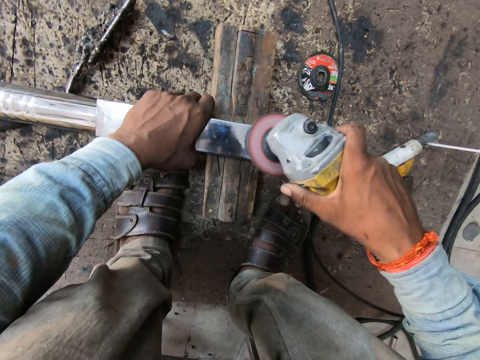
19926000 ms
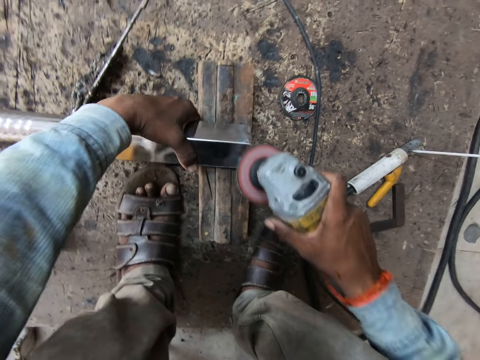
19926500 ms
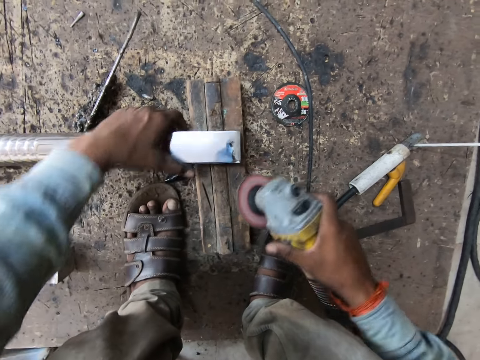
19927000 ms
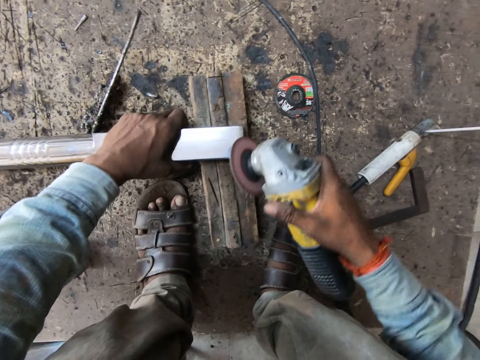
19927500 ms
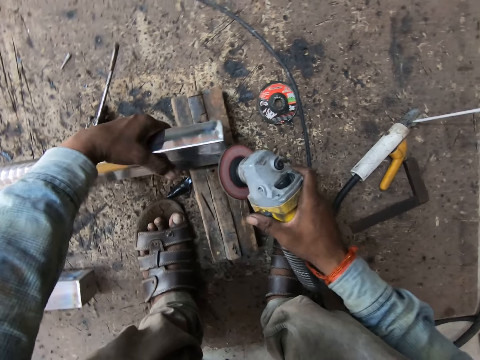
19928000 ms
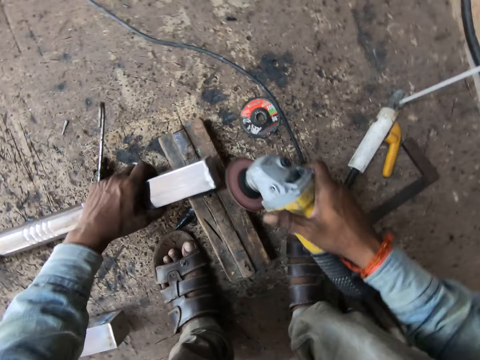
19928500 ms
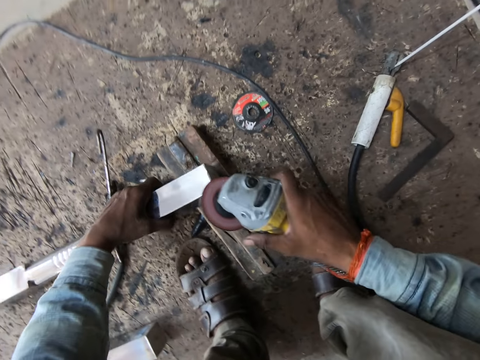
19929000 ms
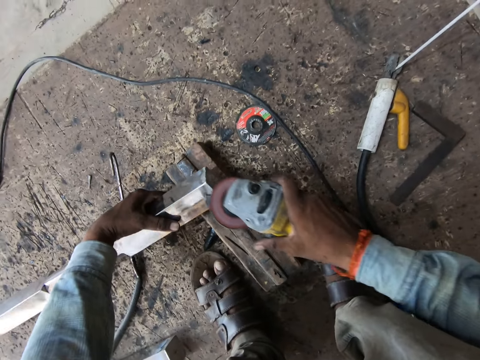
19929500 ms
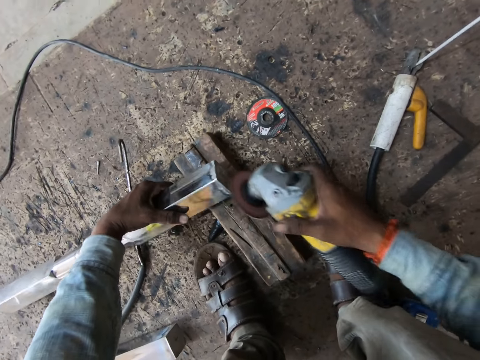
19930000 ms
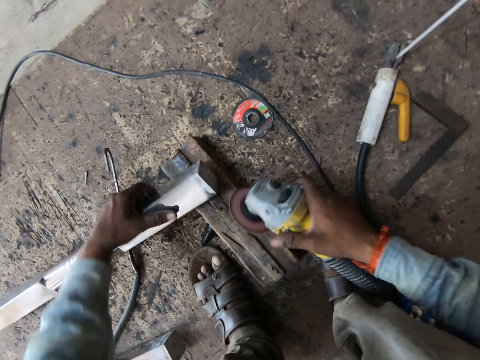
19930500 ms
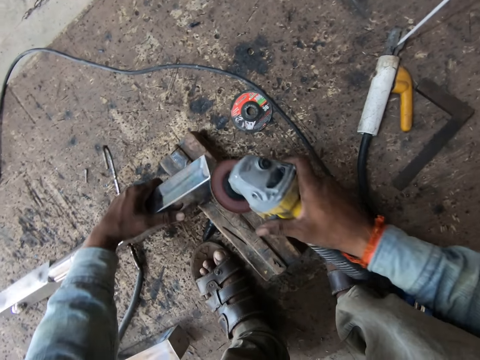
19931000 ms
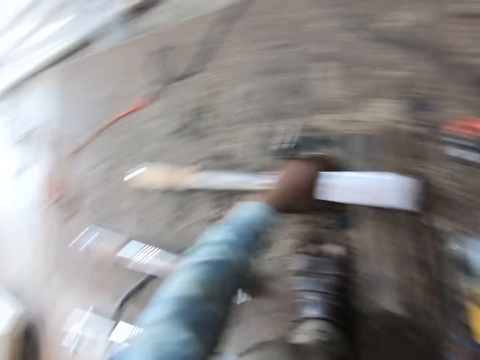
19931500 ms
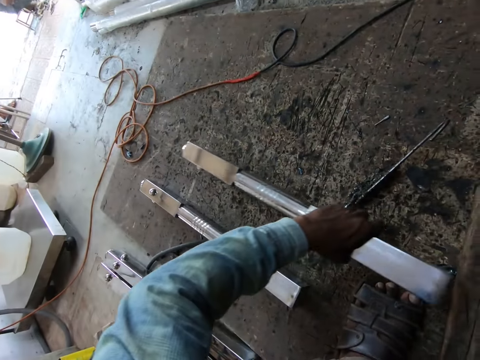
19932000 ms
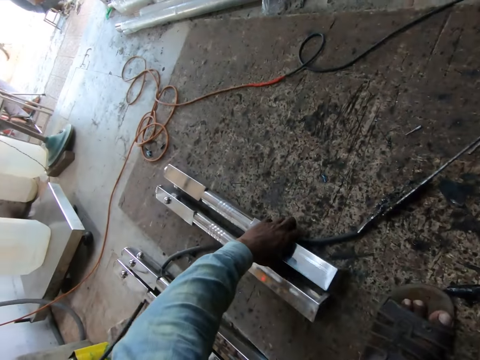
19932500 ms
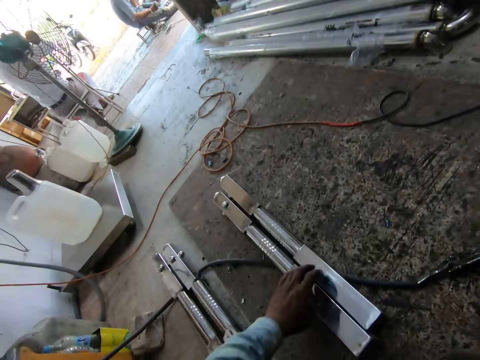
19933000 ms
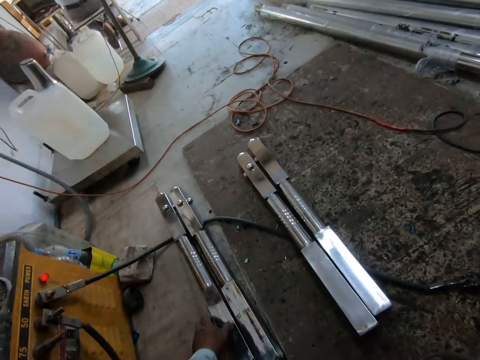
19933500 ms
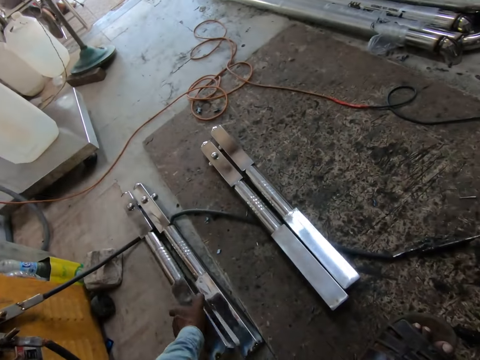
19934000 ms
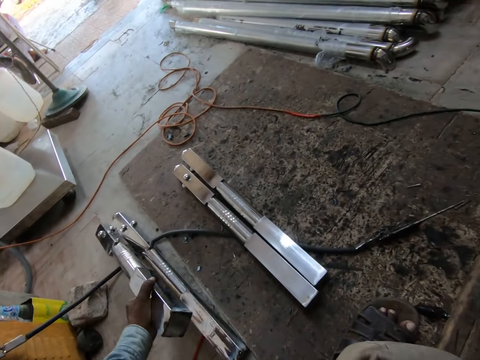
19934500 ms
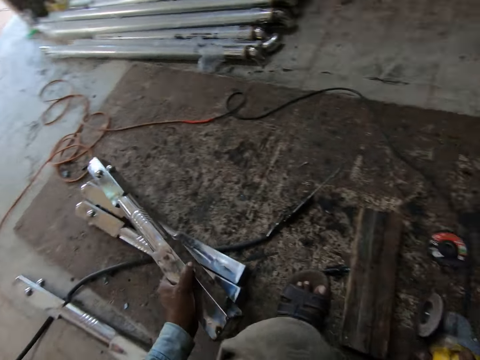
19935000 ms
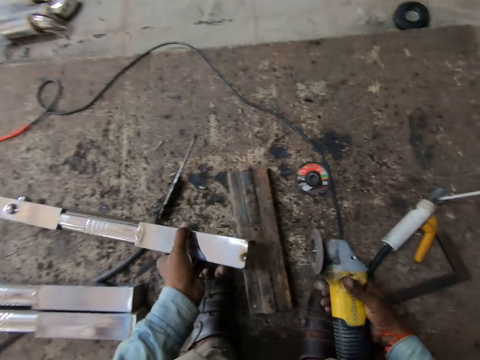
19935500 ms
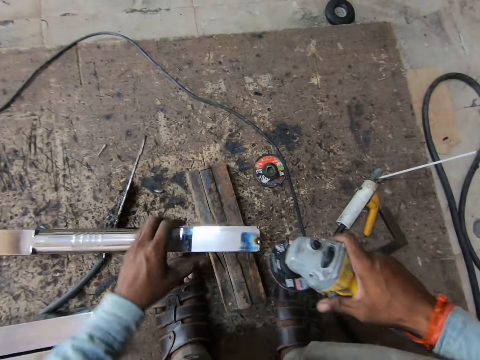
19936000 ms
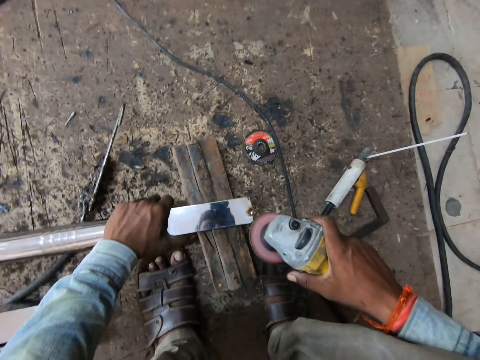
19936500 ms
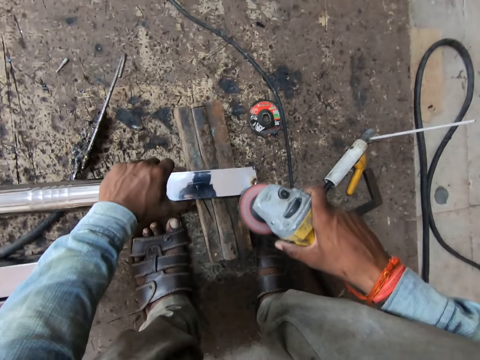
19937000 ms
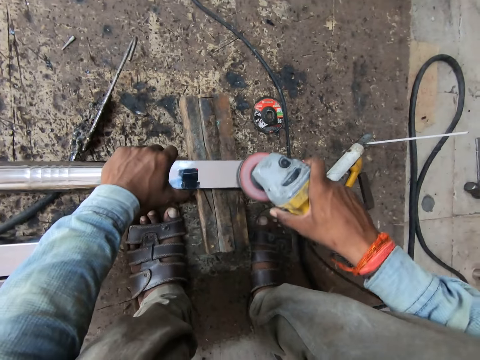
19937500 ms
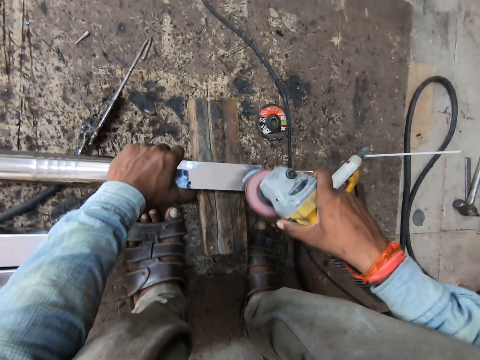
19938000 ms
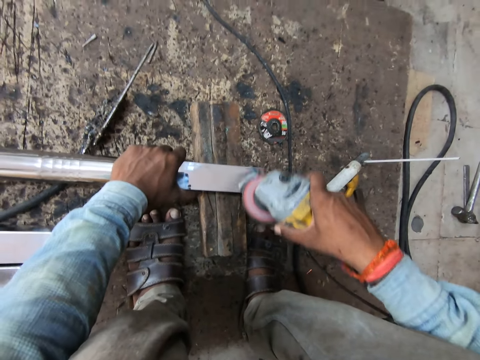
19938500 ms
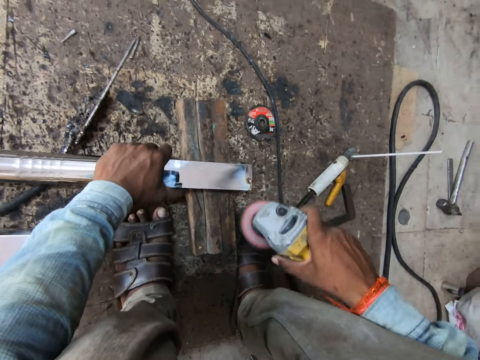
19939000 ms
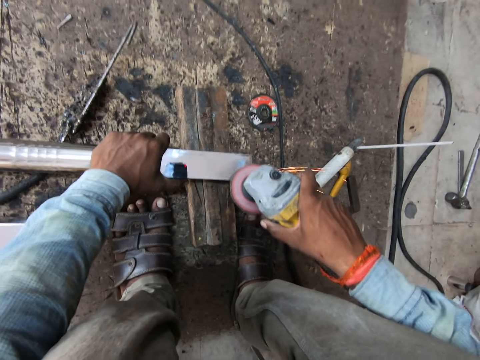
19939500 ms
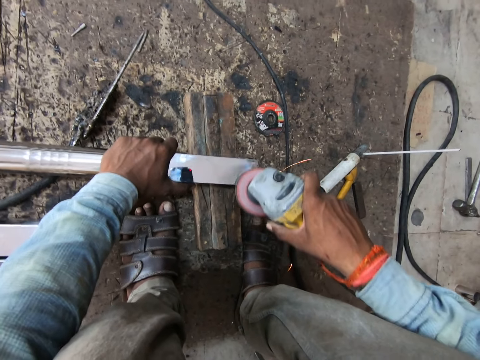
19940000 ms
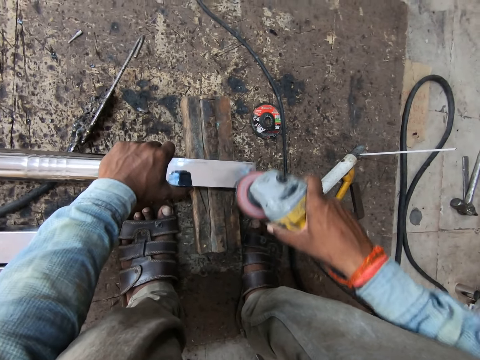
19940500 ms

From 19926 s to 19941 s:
The camera wearer turns the metal pipe with his left hand. He drops the metal pipe on the ground with his left hand. He picks up a metal pipe from the ground with his left hand. He places the metal pipe on the wood with his left hand. He smoothens the metal pipe in his left hand with the angle grinder in his right hand. He welds the metal.

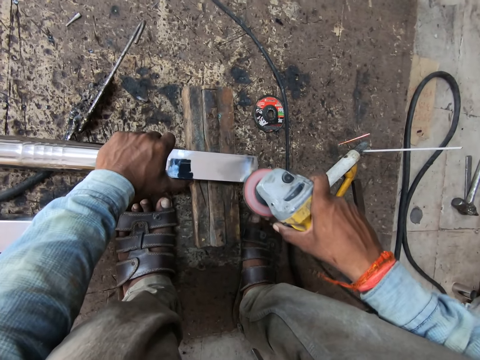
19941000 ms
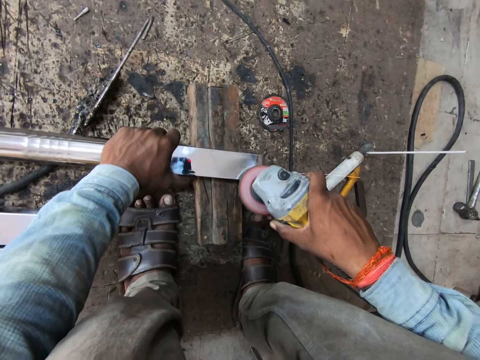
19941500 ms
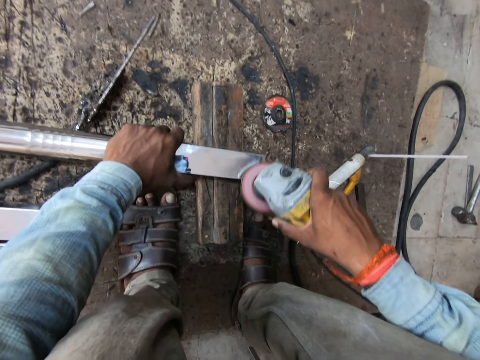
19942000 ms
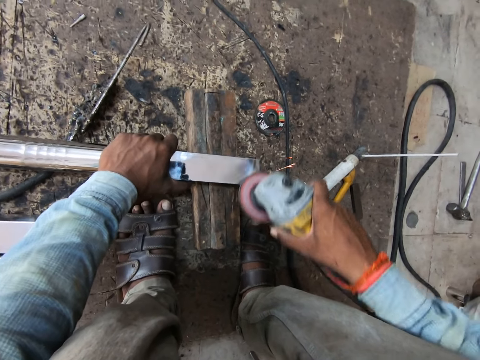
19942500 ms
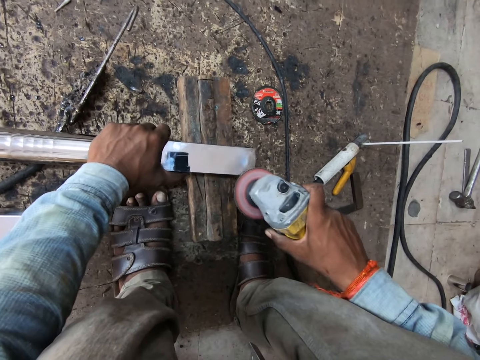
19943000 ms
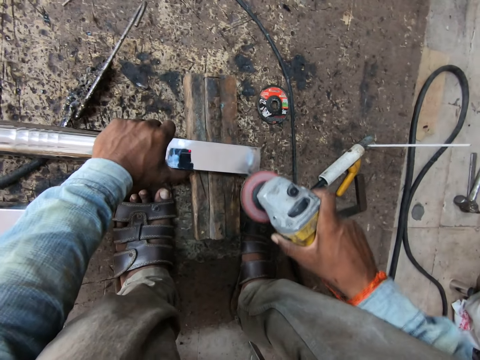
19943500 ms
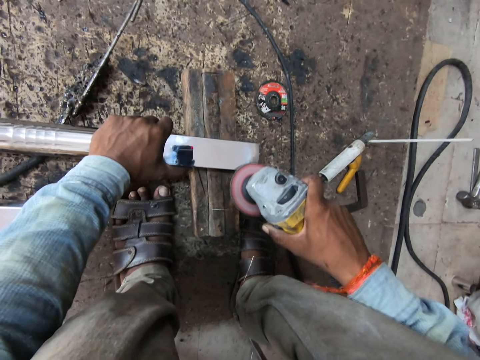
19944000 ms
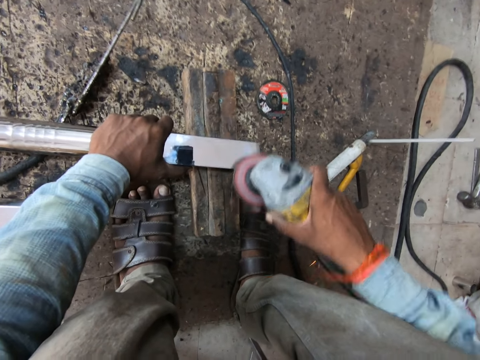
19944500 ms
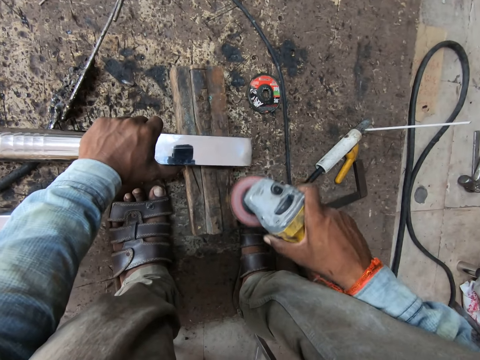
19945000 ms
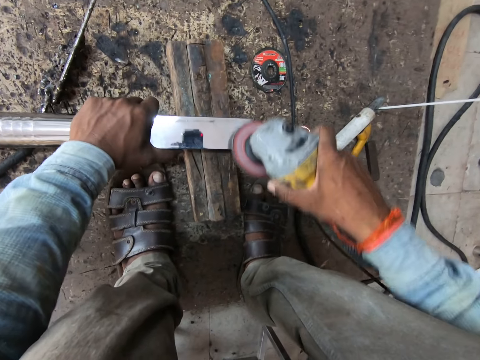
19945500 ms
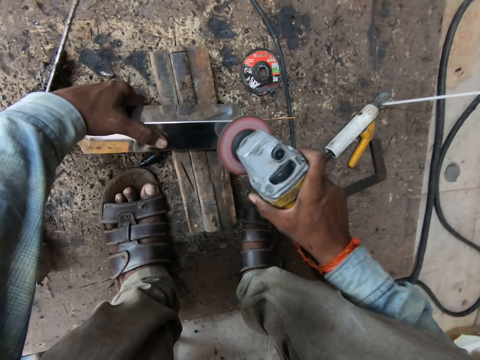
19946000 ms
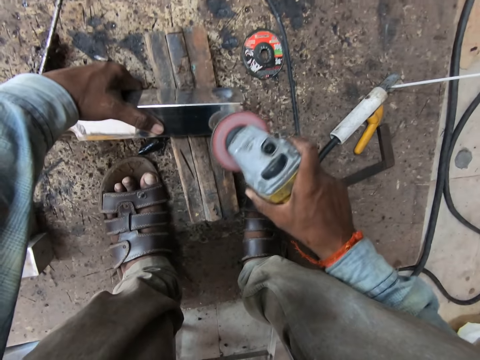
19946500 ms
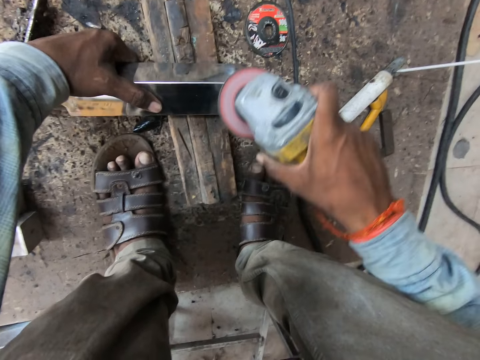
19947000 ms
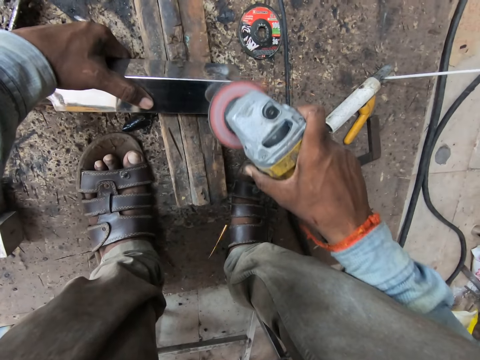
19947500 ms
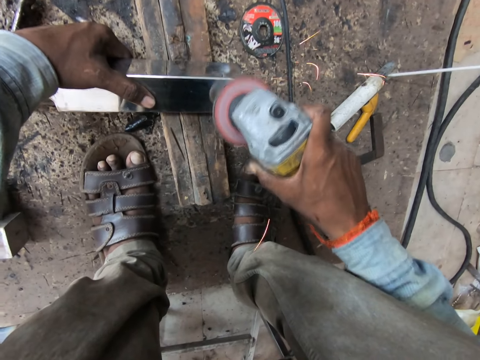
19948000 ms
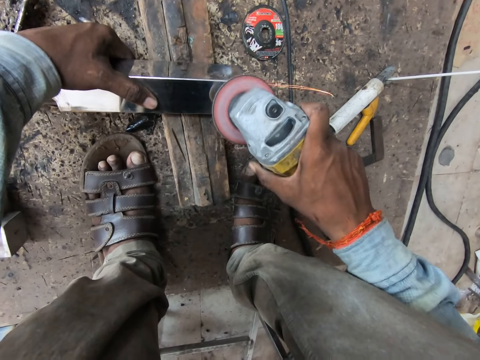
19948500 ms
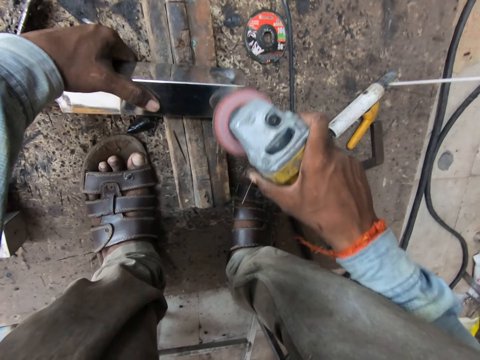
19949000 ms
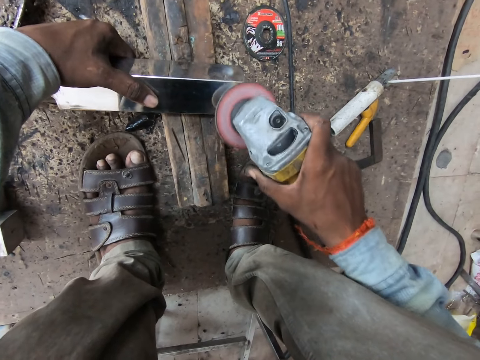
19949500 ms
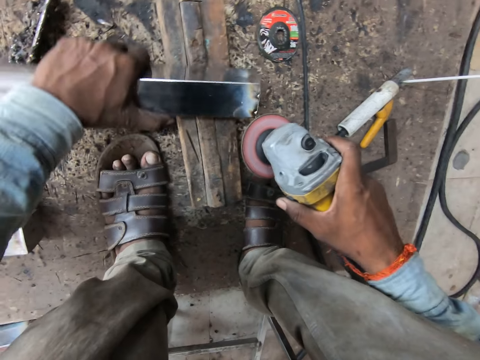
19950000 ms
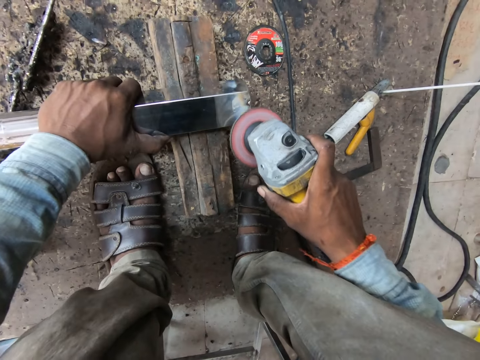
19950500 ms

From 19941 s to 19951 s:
The camera wearer turns the metal pipe with his left hand.

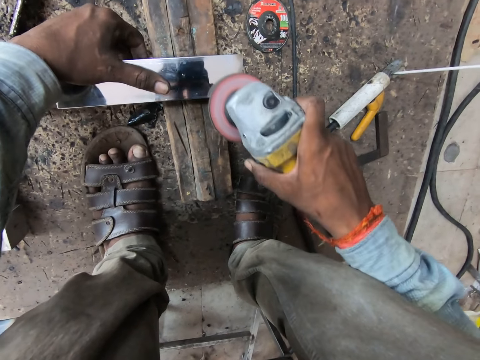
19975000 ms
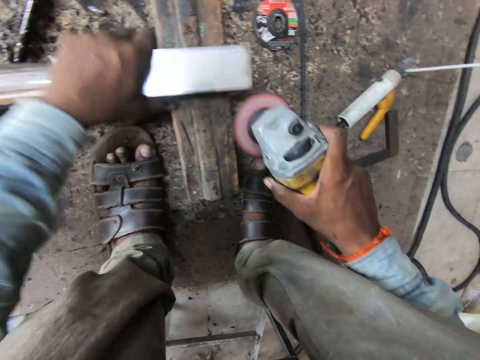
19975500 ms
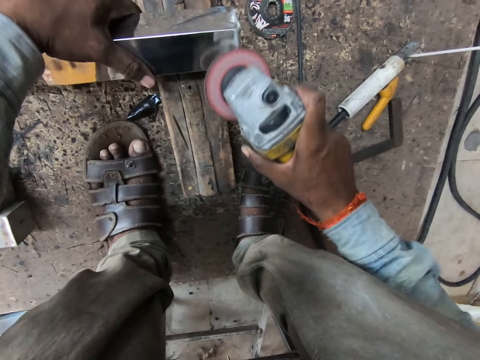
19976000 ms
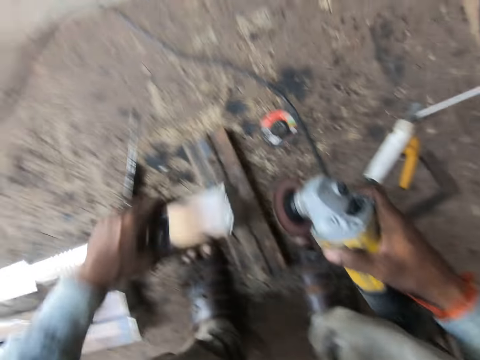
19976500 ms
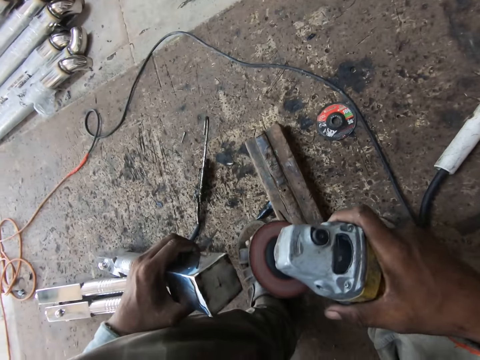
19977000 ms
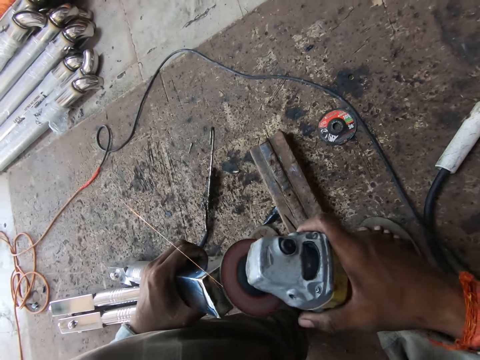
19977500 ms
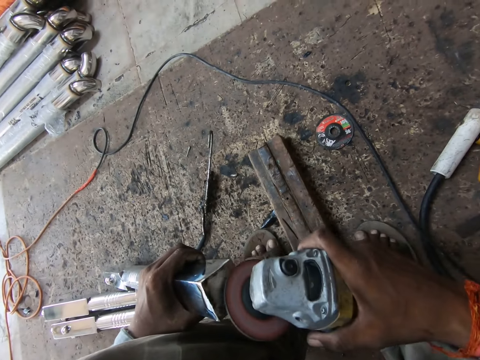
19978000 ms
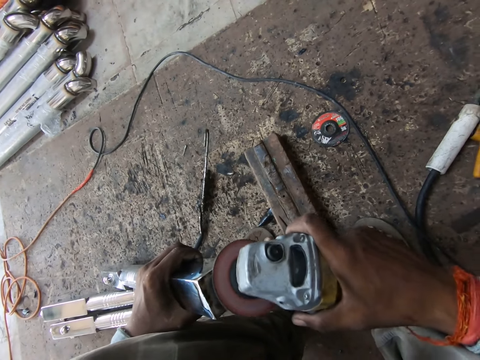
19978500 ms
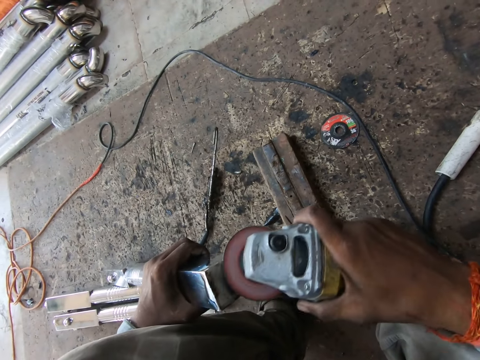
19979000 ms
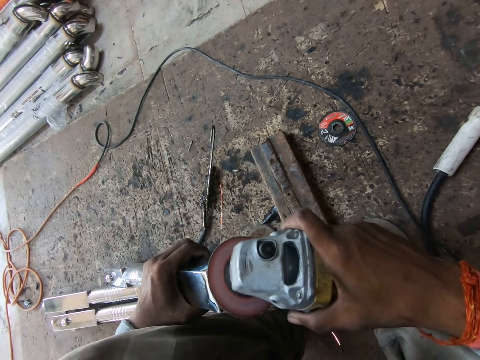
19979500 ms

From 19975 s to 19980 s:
The camera wearer lifts the metal pipe from the wood with his left hand. He smoothens the metal pipe in his left hand with the angle grinder in his right hand. He welds the metal.
